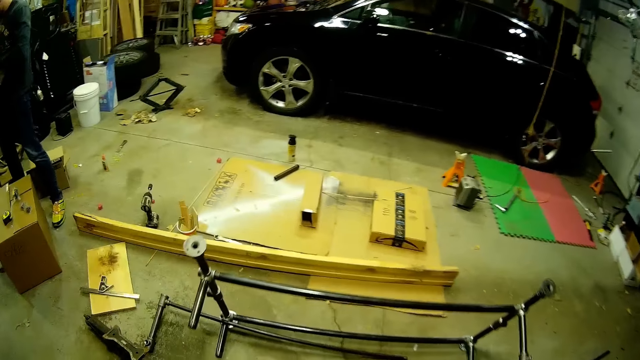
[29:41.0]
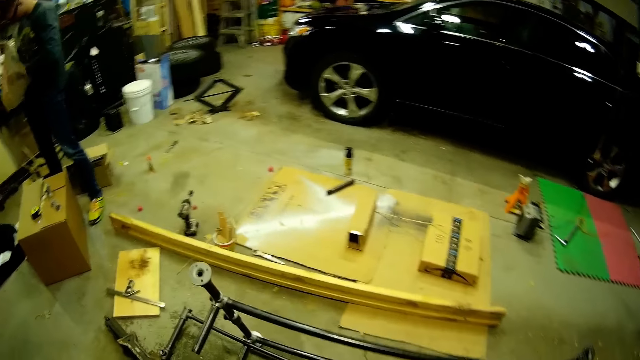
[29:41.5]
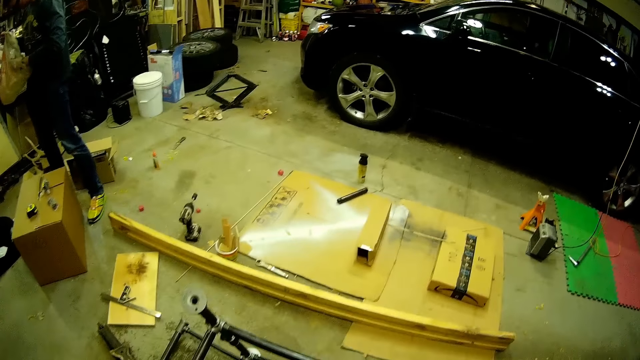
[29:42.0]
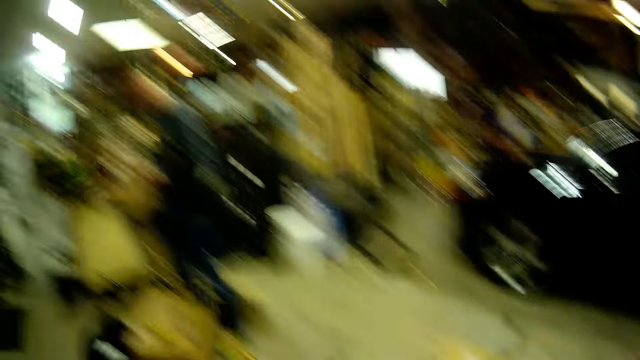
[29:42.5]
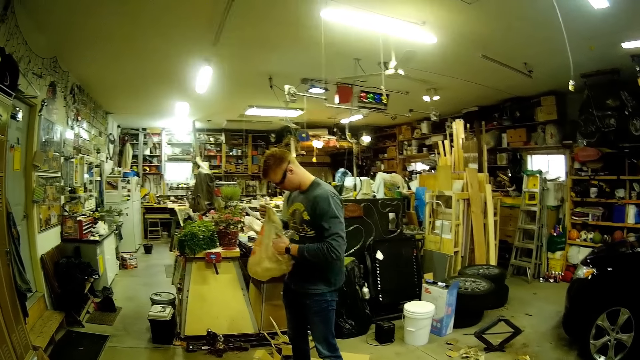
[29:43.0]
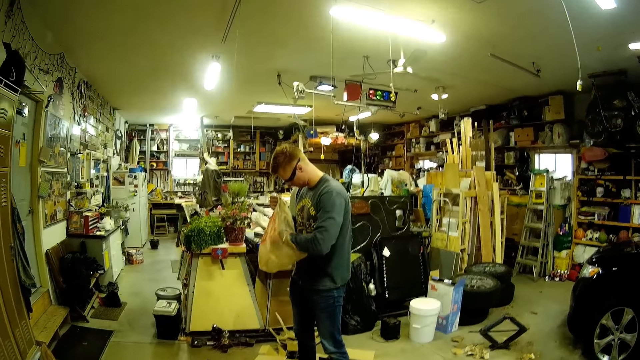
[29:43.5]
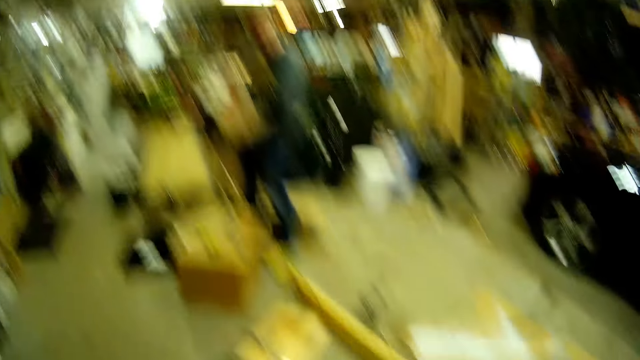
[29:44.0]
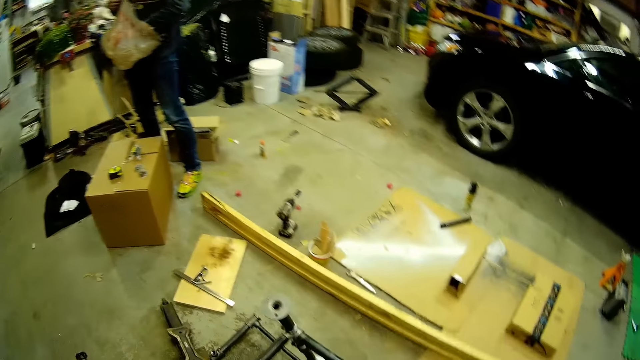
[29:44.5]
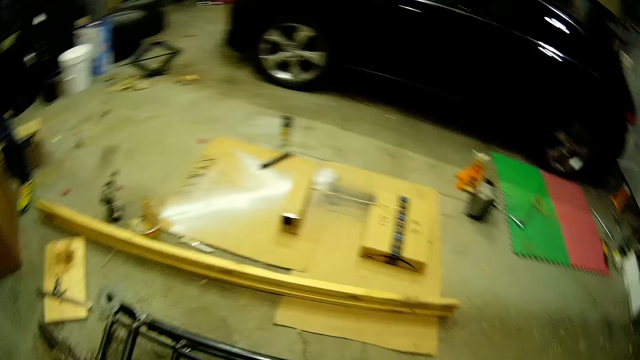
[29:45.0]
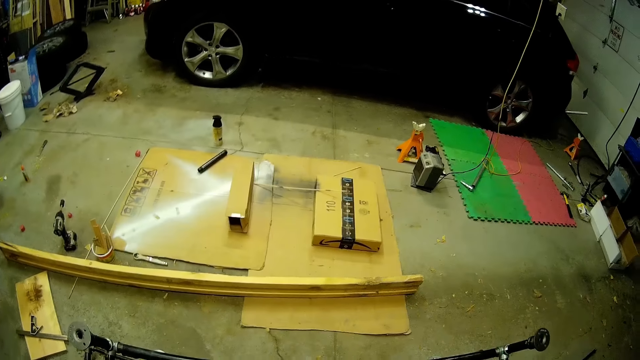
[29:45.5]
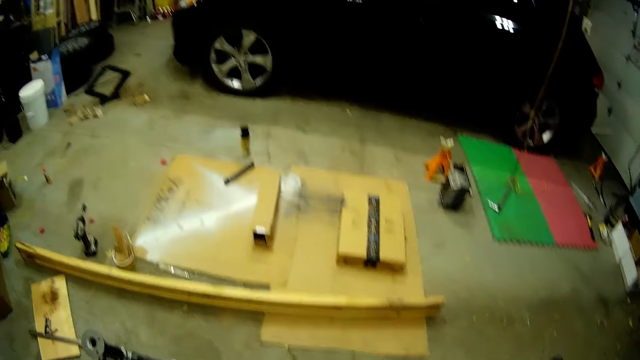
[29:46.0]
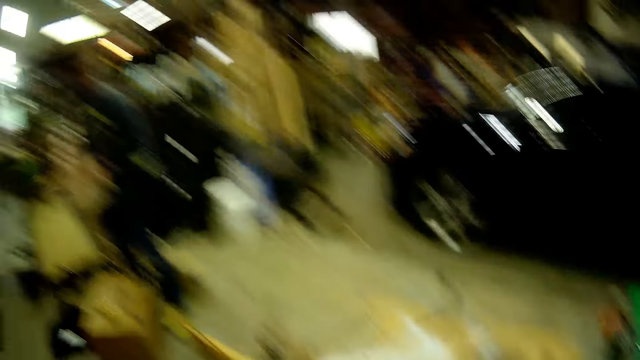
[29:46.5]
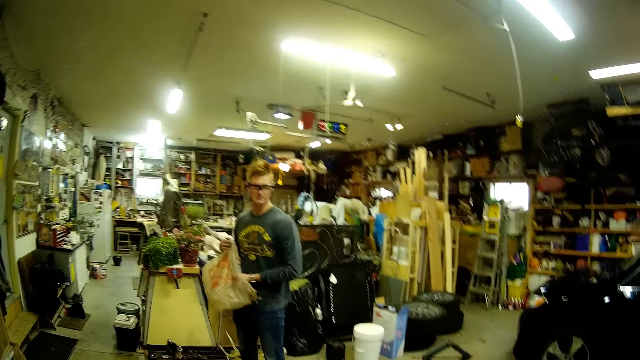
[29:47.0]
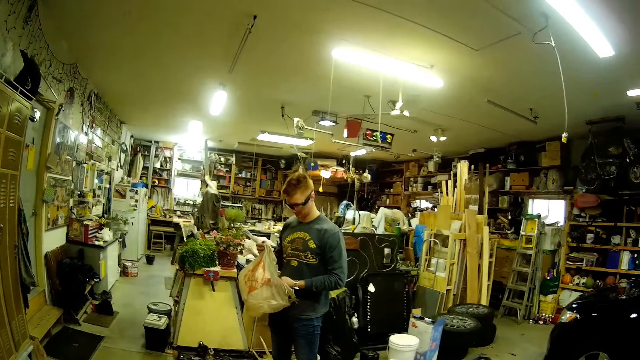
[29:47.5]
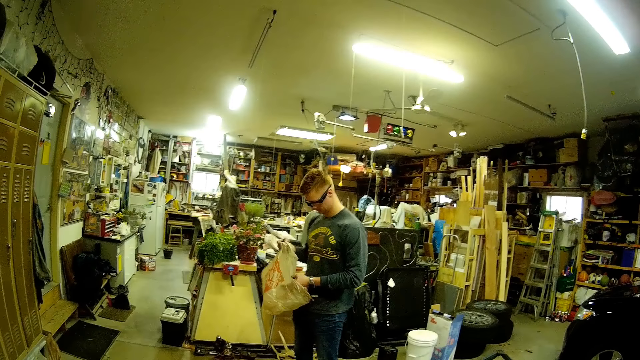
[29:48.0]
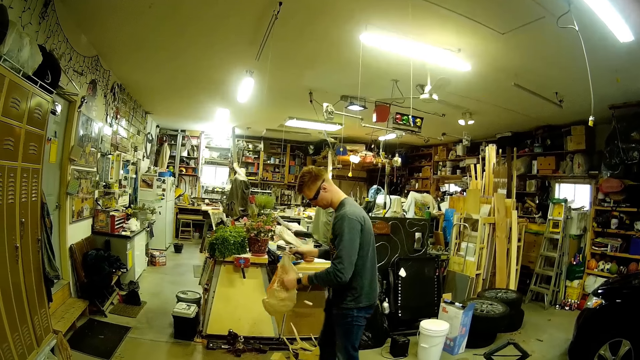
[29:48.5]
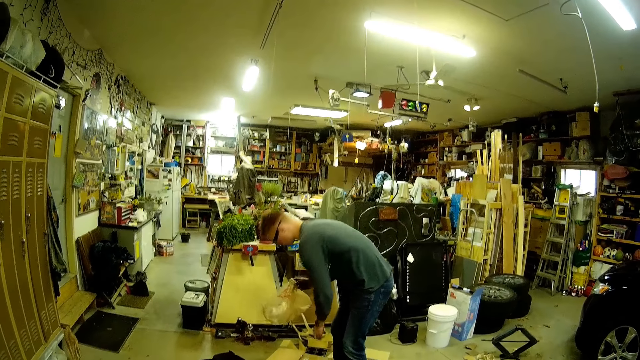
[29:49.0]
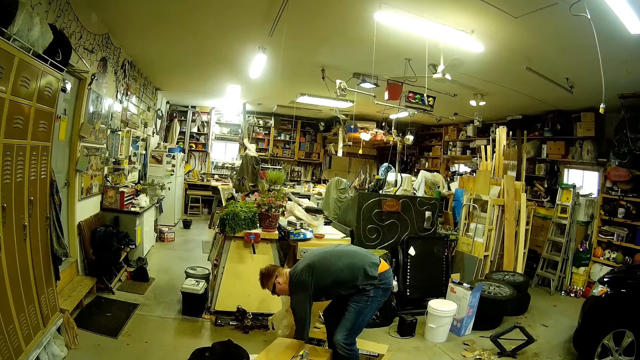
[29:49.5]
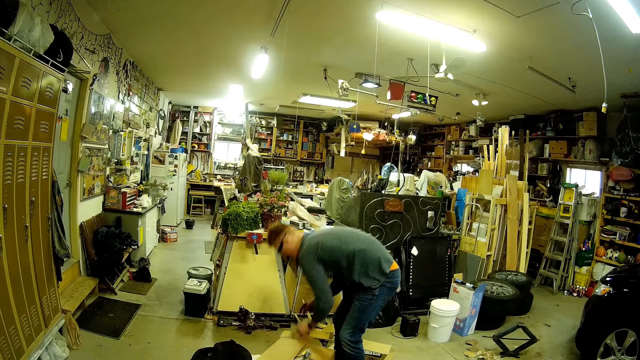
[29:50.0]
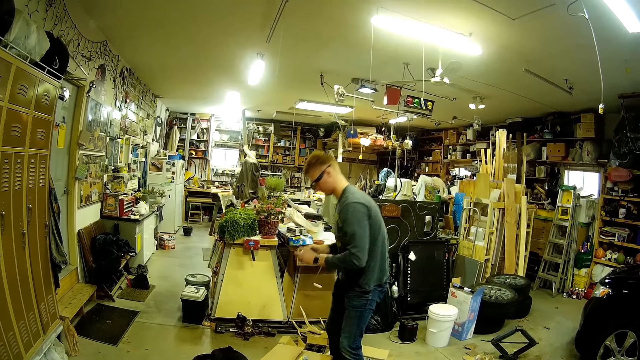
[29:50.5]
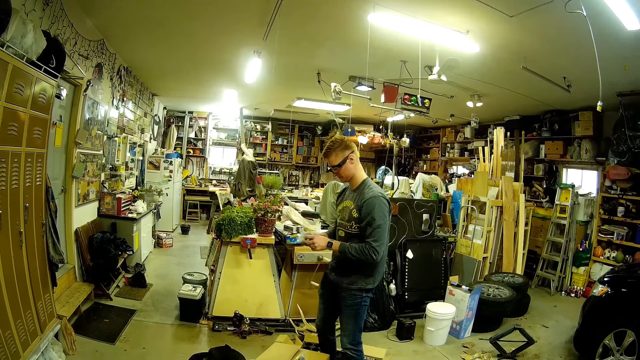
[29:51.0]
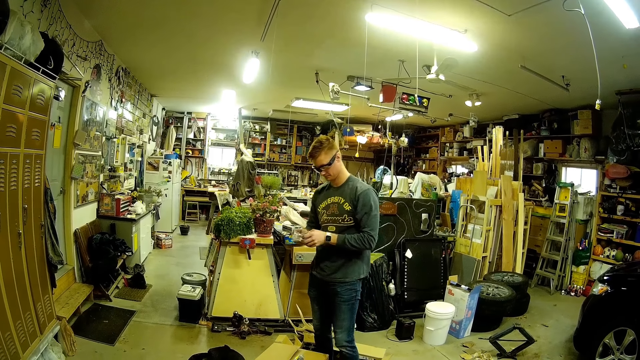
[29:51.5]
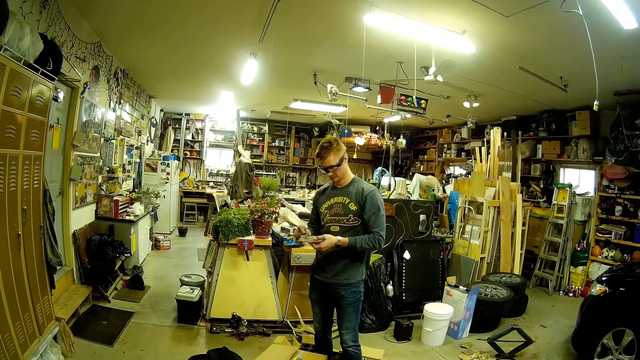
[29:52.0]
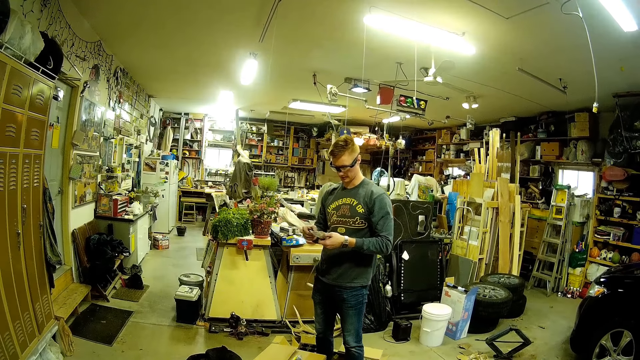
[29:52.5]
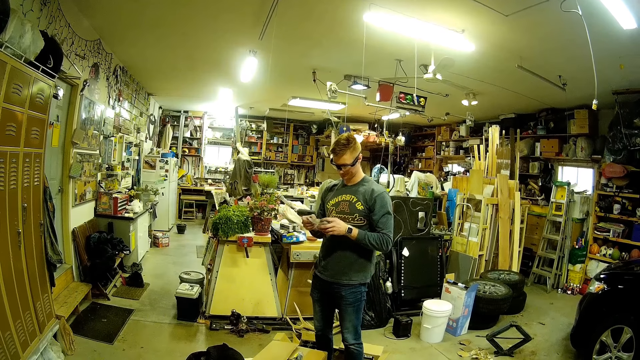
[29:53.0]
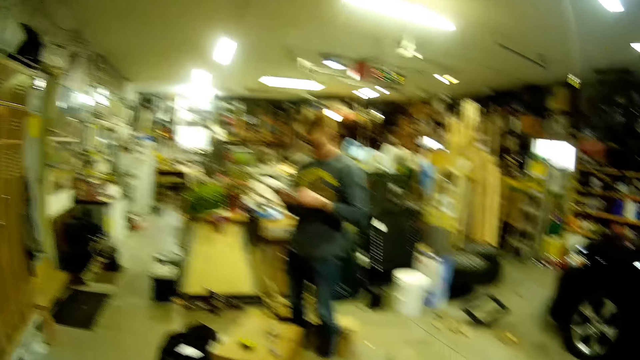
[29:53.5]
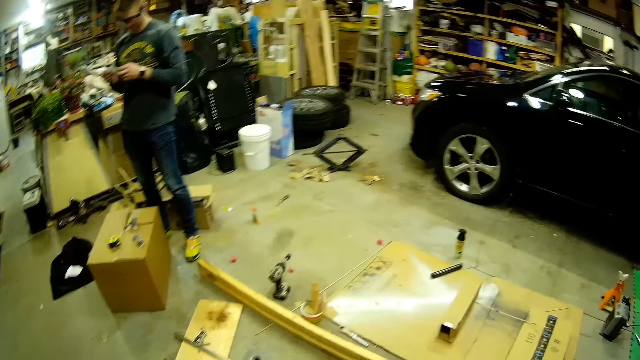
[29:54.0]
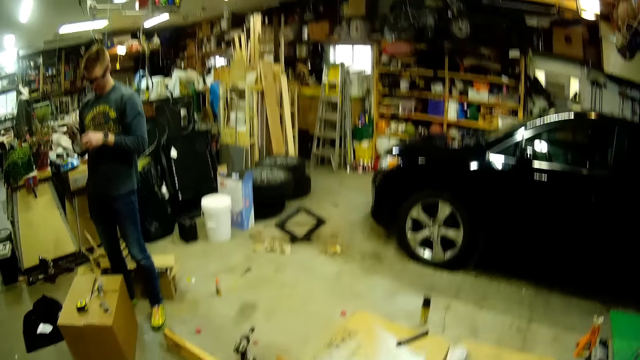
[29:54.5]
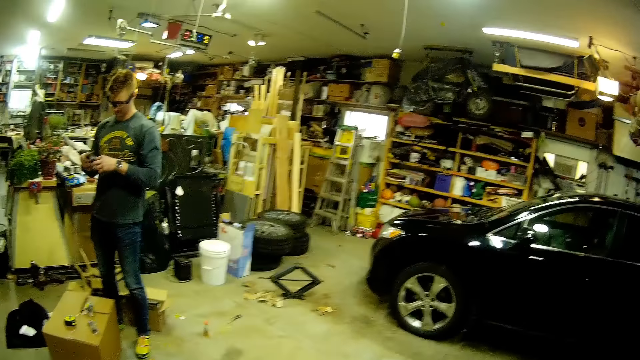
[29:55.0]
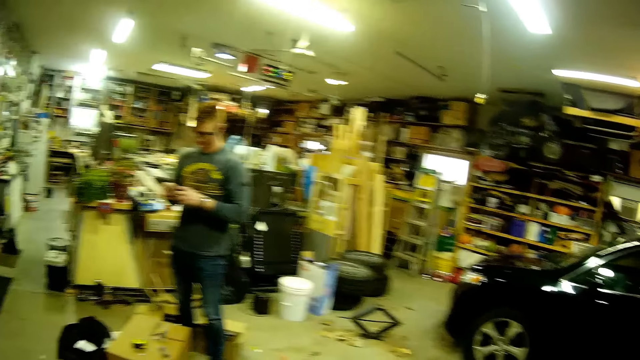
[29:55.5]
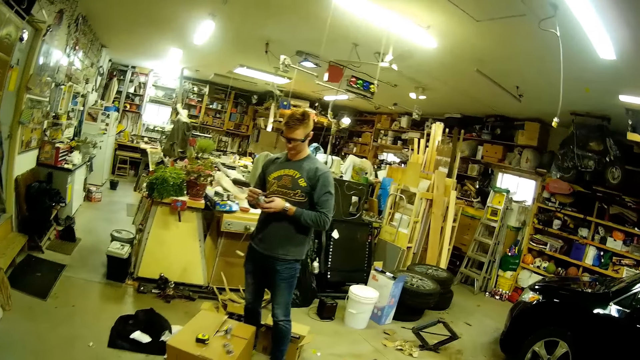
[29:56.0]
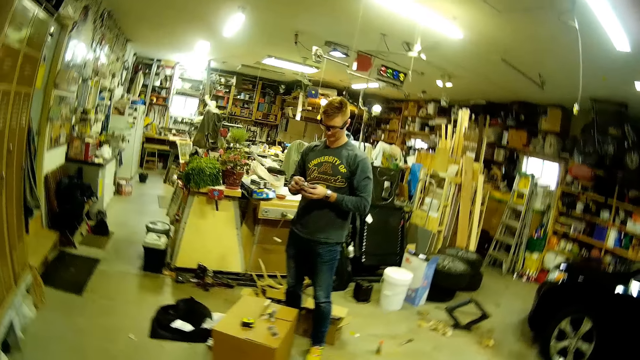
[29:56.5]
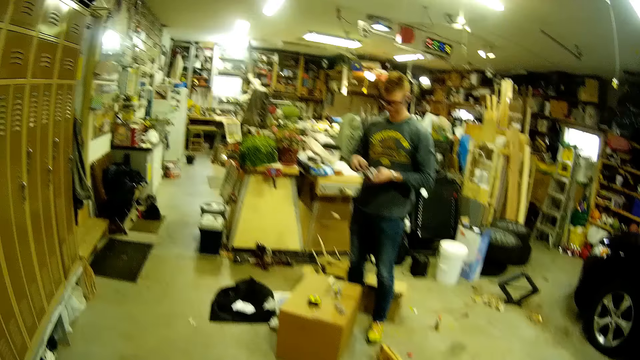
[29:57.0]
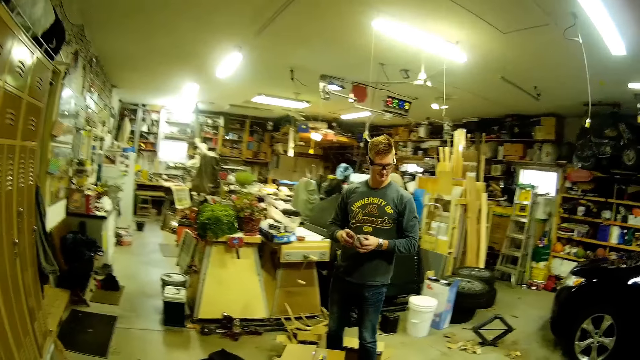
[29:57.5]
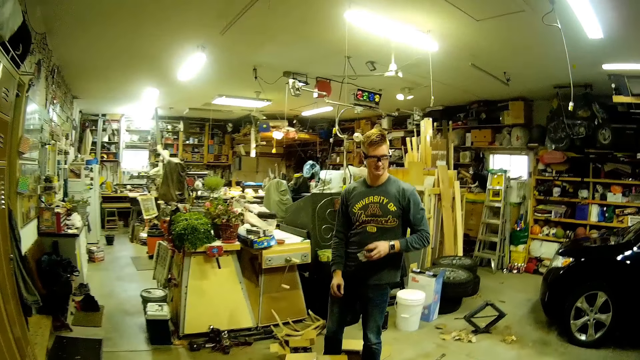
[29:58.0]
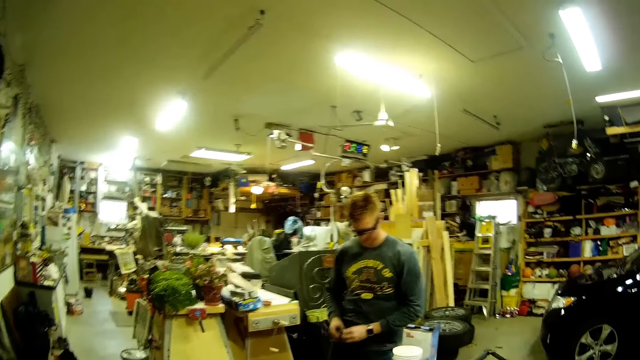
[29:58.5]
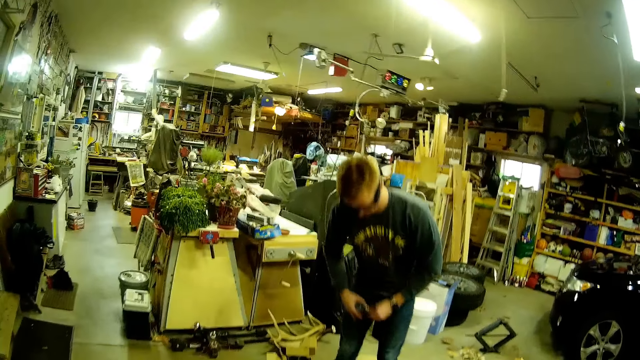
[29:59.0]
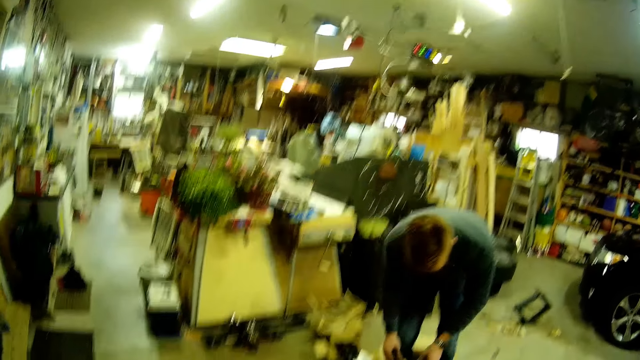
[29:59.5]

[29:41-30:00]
The camera wearer speaks to a man. The man checks inside the plastic bag with his left hand. The man picks a plastic pack or paper on the ground with his left hand. The man holds the plastic pack with both hands. The camera wearer speaks to the man. The man folds the paper. The man puts the second socket extension into the plastic pack. The man bends towards the box. The camera wearer speaks to the man.
